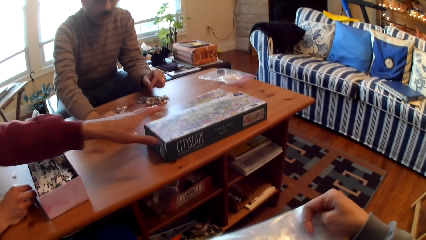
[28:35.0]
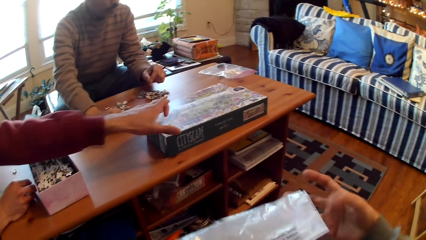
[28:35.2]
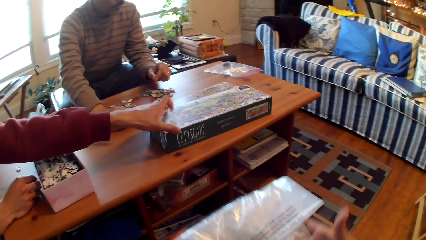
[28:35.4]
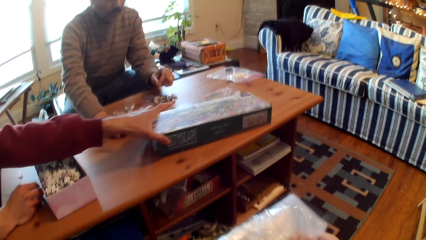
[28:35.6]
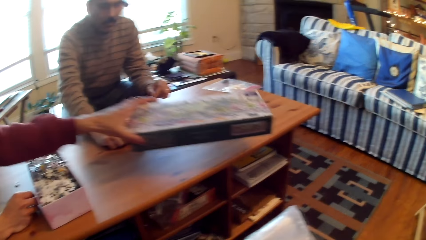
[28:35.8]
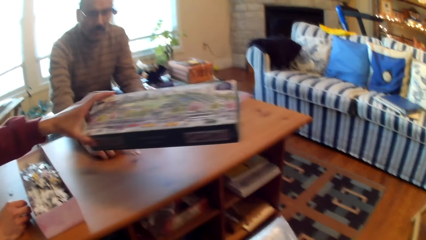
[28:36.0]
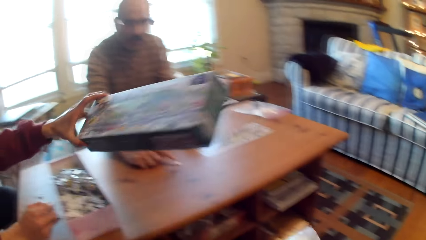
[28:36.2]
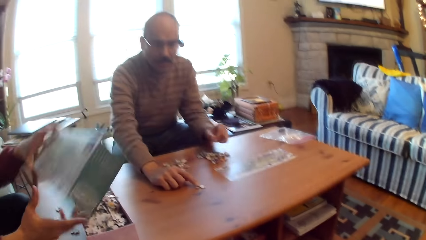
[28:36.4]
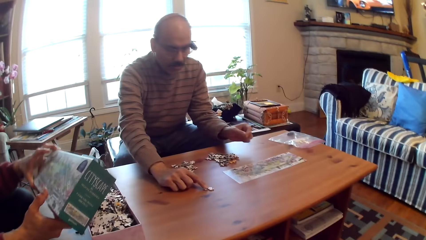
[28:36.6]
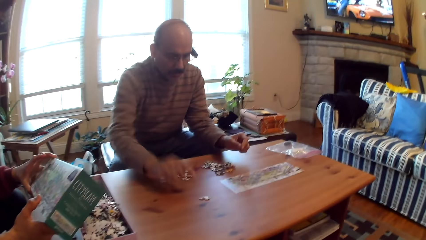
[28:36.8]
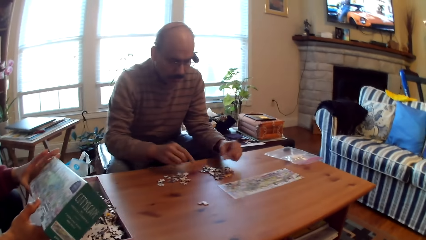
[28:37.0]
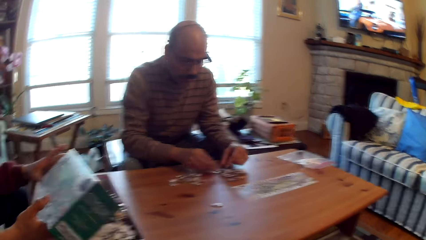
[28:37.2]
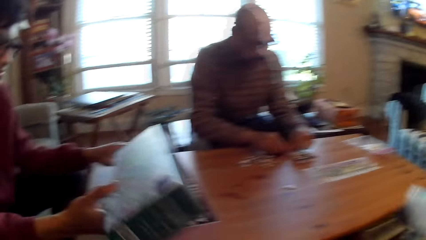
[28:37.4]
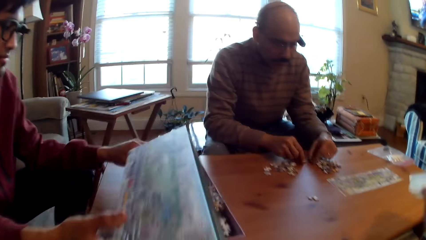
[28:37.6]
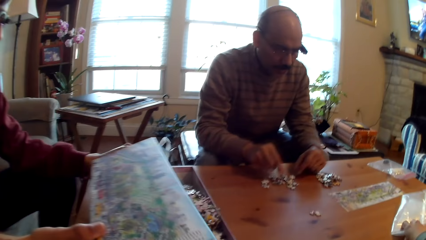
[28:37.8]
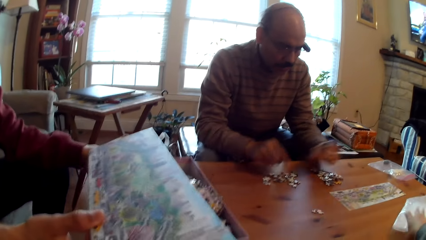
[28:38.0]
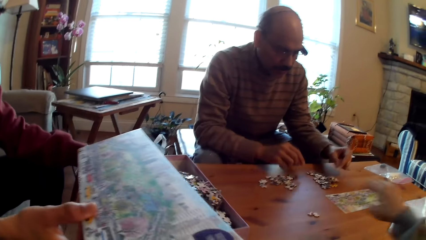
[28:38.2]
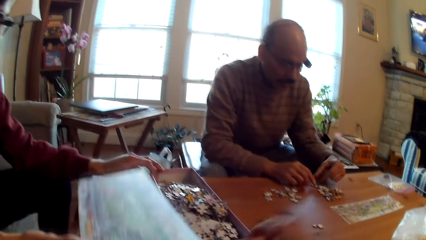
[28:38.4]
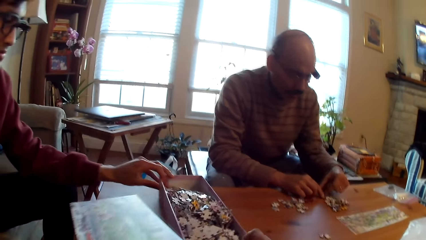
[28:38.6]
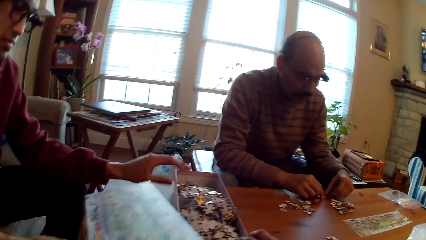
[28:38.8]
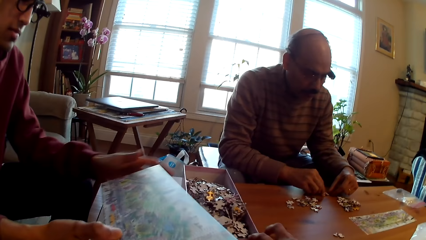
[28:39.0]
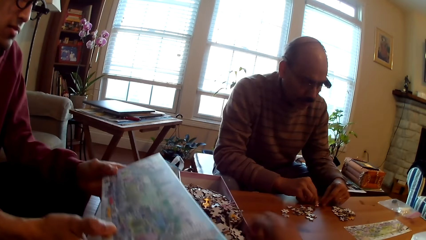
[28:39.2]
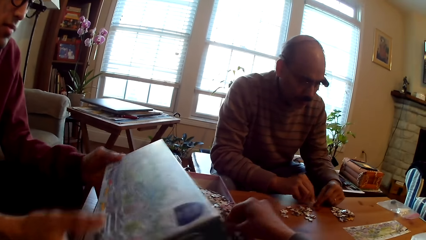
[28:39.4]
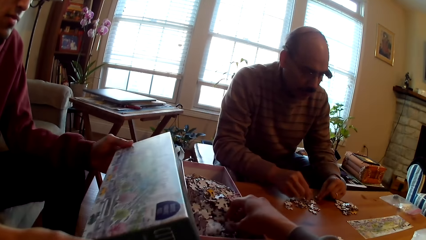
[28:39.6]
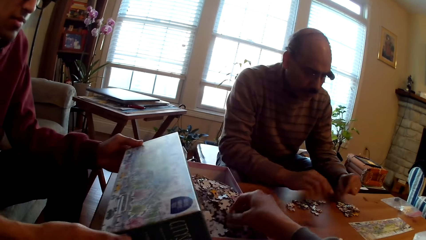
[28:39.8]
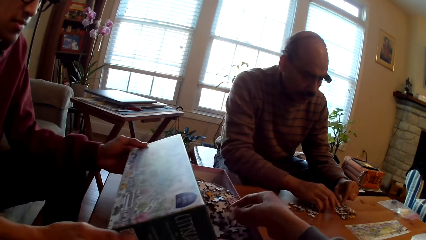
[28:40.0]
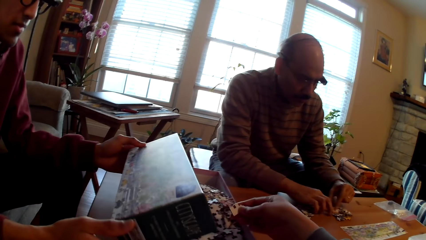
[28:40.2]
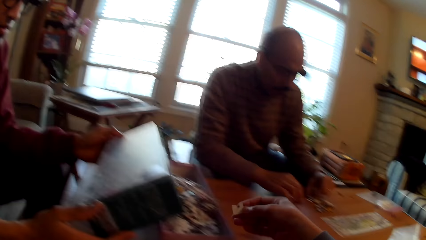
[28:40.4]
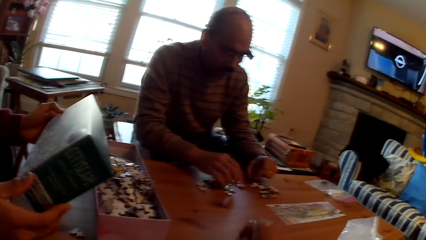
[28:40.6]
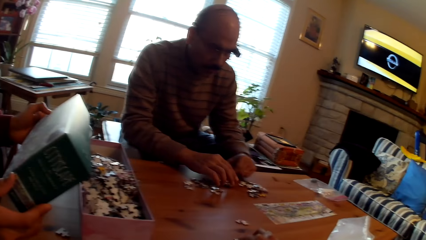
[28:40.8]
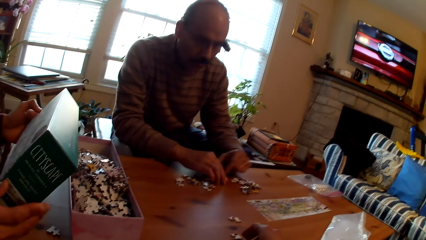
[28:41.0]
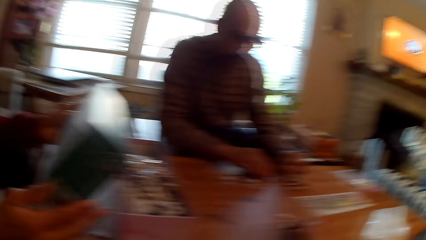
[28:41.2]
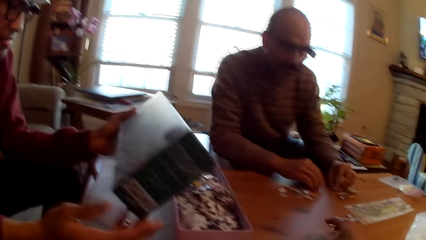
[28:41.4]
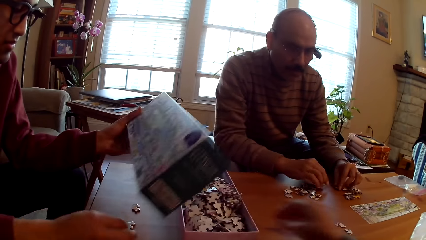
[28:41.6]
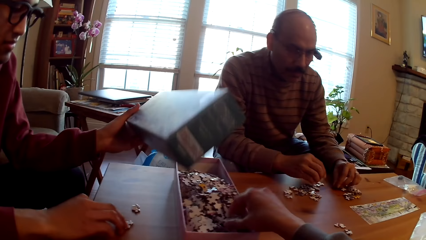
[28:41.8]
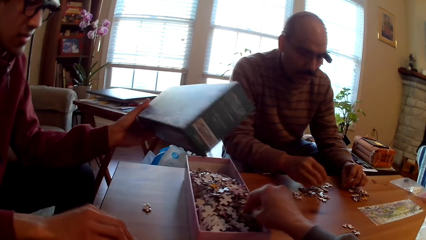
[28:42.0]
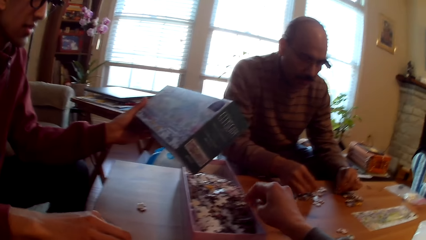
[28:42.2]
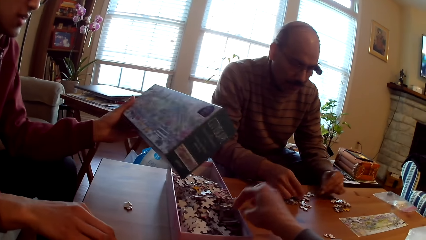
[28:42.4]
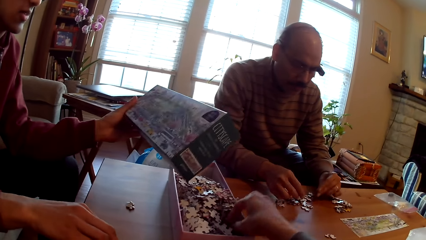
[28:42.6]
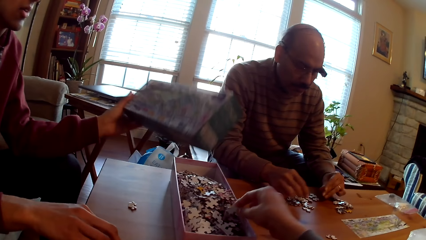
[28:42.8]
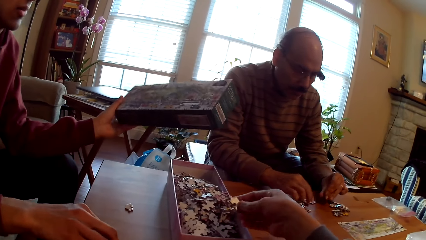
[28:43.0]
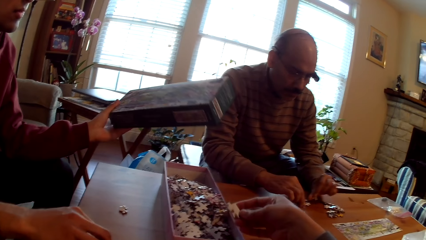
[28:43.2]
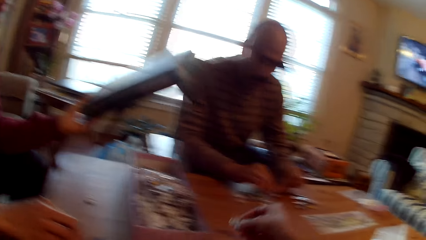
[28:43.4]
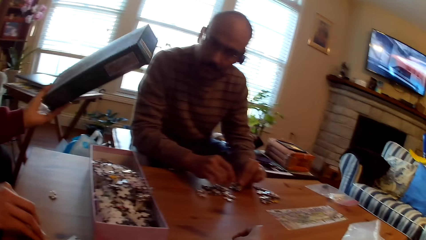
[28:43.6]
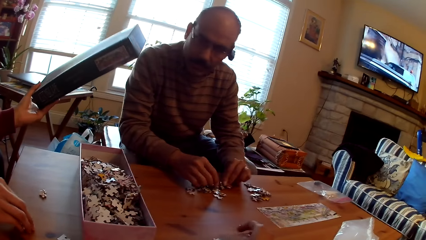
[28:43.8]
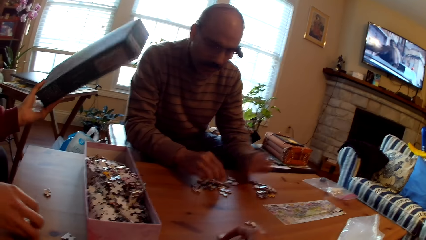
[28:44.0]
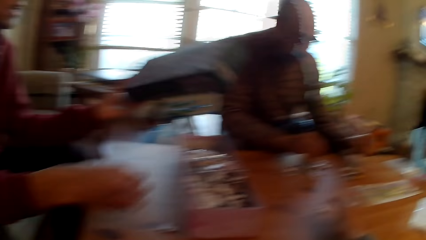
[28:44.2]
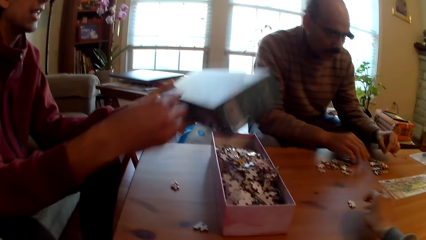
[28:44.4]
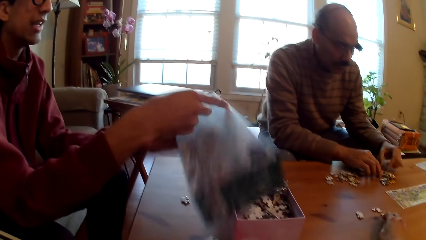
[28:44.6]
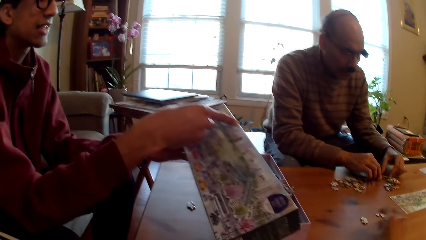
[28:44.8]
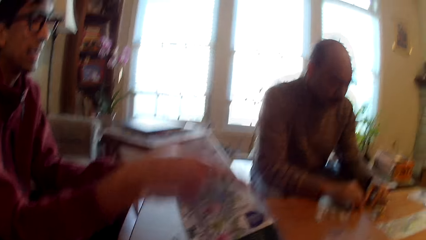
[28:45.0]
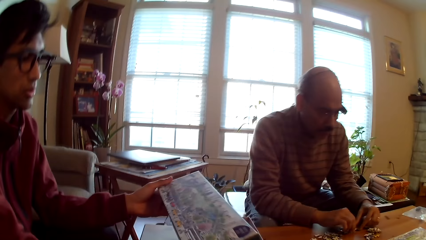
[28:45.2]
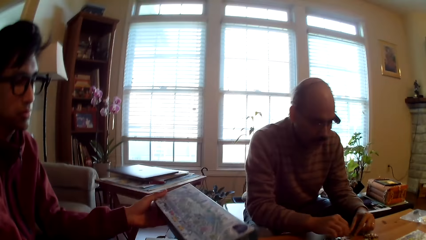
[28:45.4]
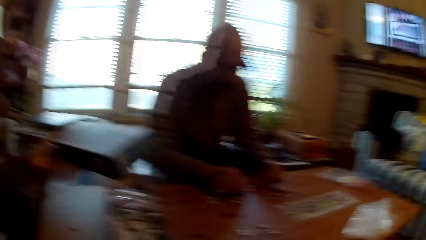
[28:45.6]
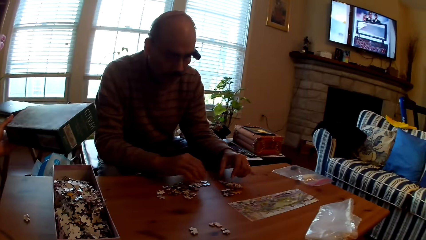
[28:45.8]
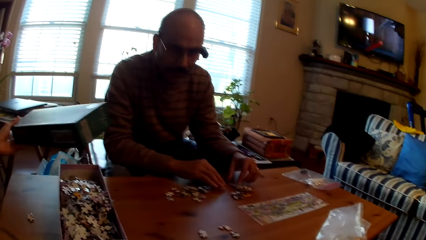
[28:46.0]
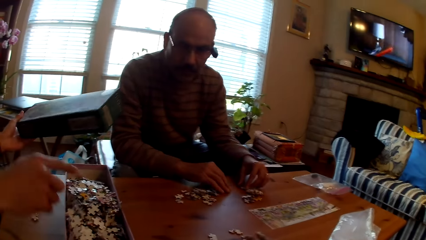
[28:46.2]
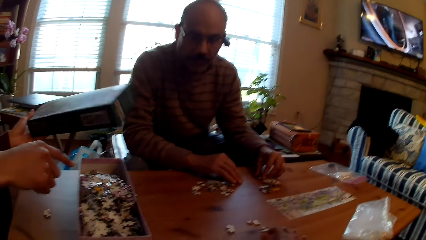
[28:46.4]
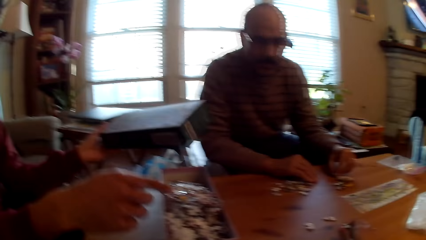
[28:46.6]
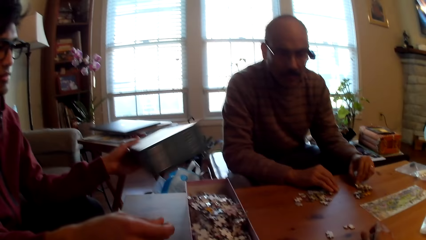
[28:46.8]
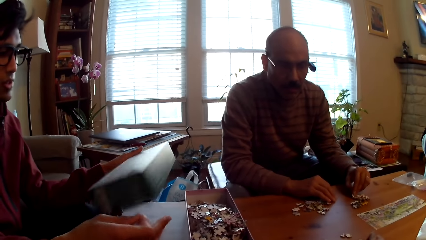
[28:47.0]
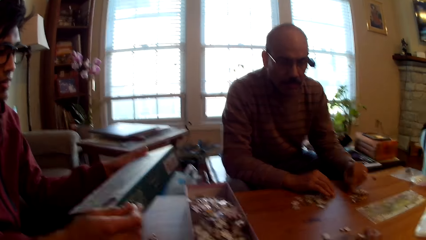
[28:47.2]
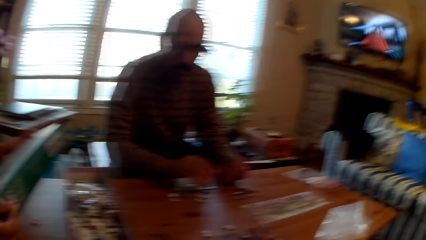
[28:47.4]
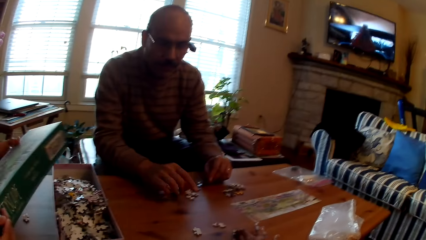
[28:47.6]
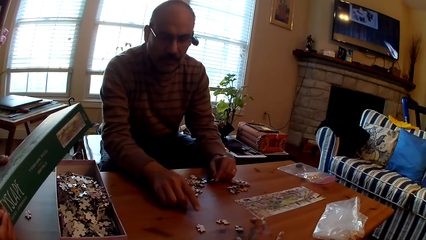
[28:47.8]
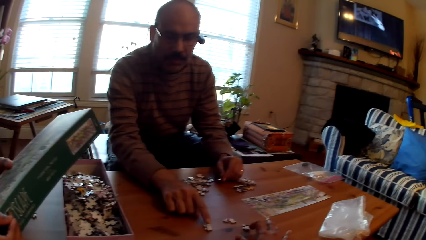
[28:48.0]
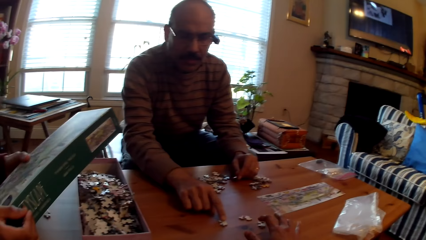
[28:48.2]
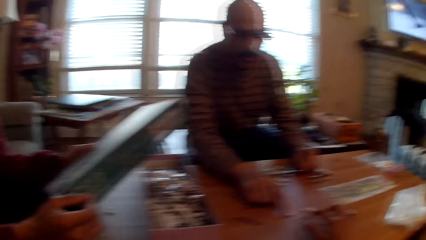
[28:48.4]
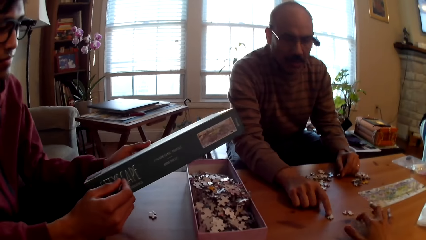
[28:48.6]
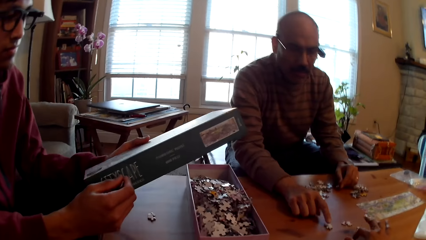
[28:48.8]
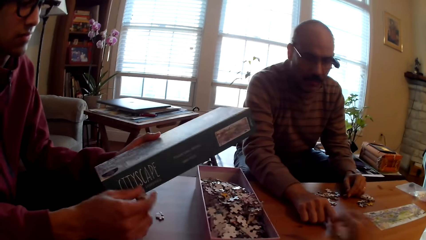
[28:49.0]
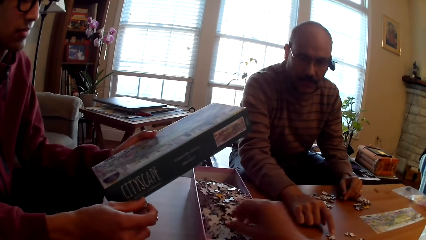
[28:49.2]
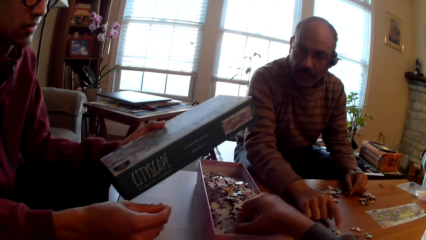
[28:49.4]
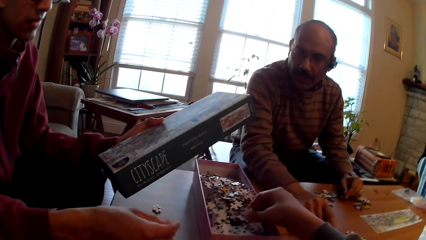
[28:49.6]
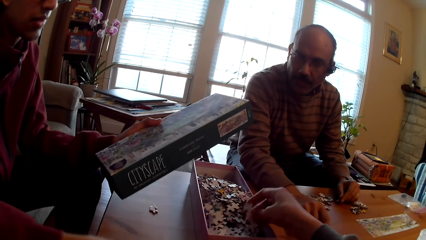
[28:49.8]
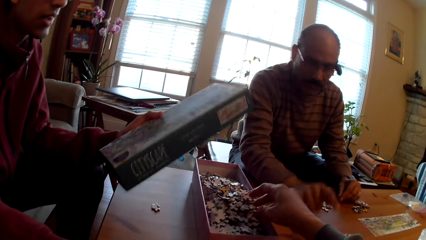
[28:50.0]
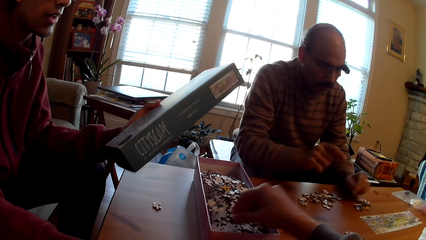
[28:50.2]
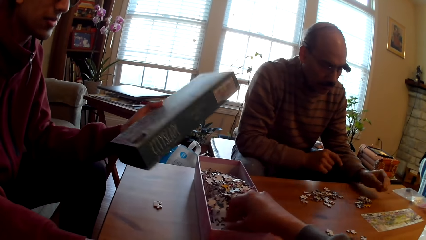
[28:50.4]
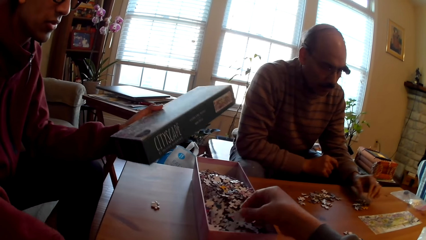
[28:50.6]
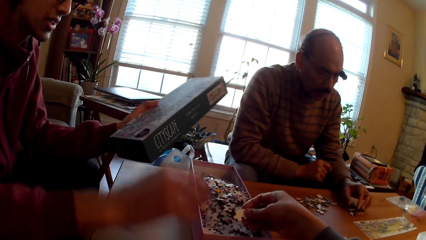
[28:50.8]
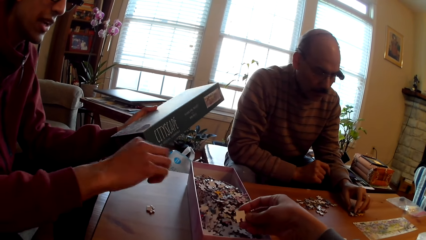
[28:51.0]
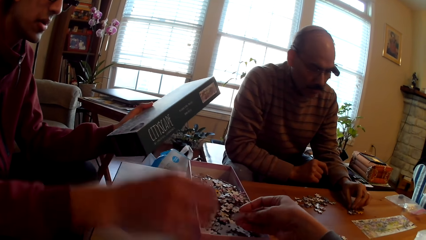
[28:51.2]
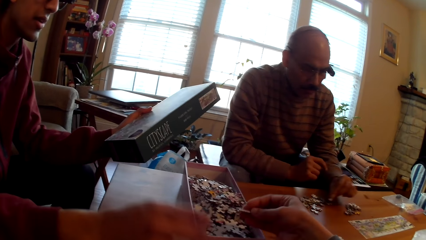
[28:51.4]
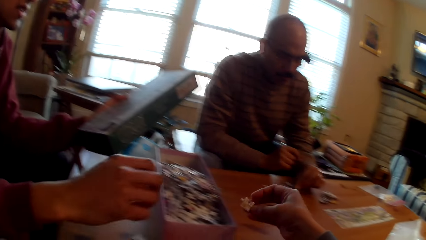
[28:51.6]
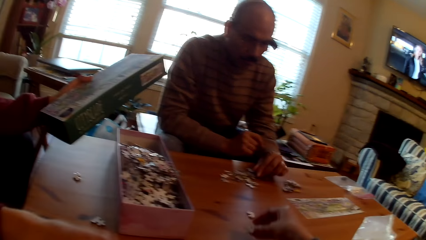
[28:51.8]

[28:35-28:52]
A man picks up a paper from the table. The camera wearer helps the man move the box. Another man sorts puzzle pieces on the table. The first man holds a box. The other man sorts puzzle pieces on the table. The camera wearer picks cards from the box. They pick the city cards from the box. The other man sorts the cards on the table. The first man holds the box. The other man sorts puzzle pieces on the table. The camera wearer picks puzzle pieces from the box.
